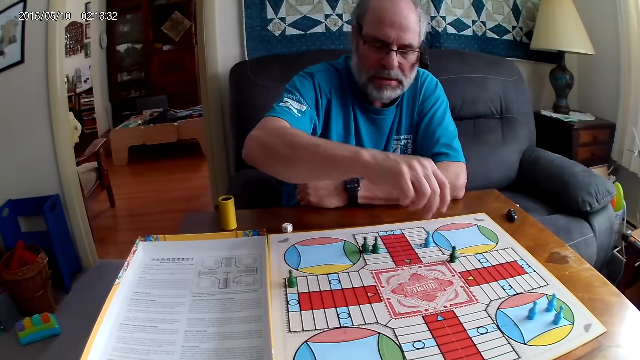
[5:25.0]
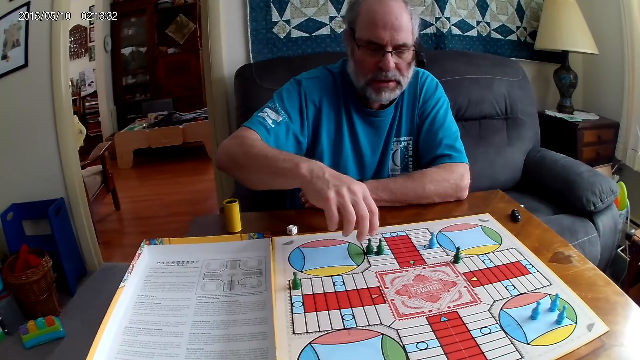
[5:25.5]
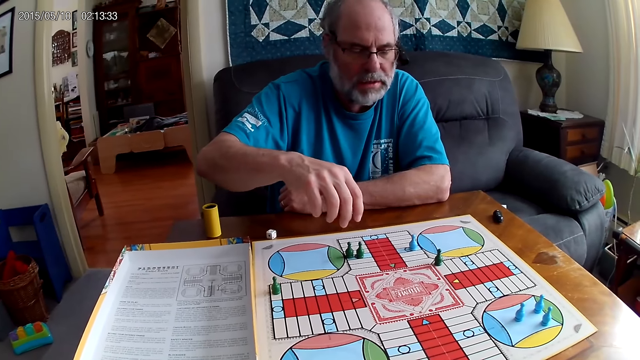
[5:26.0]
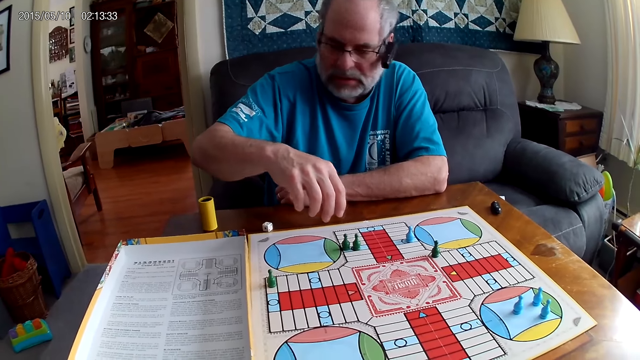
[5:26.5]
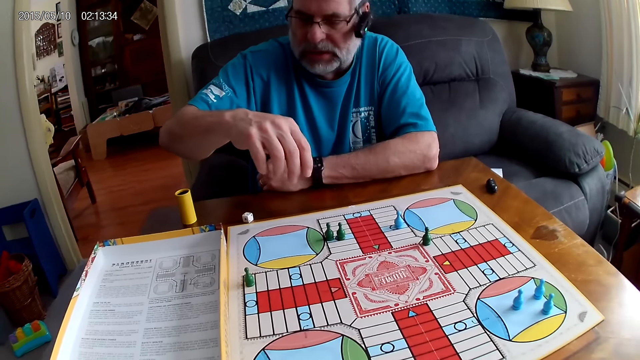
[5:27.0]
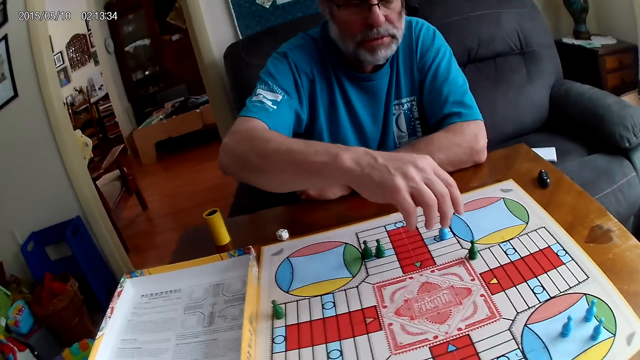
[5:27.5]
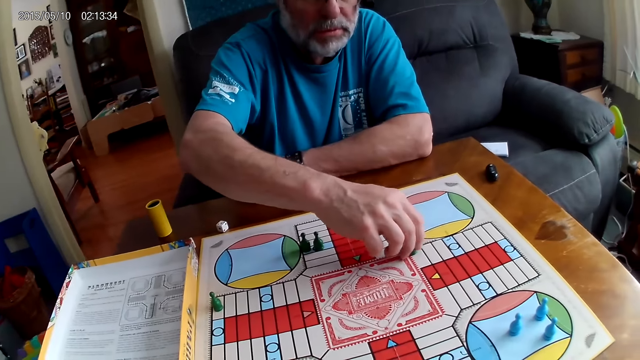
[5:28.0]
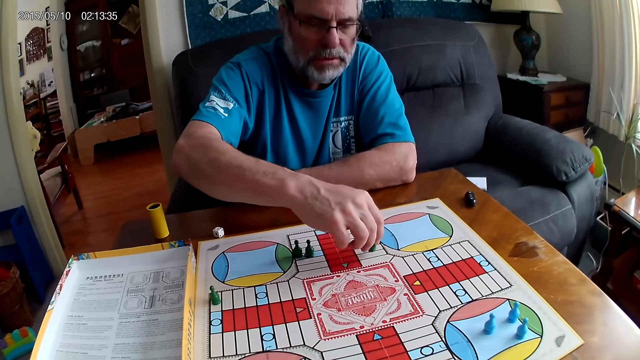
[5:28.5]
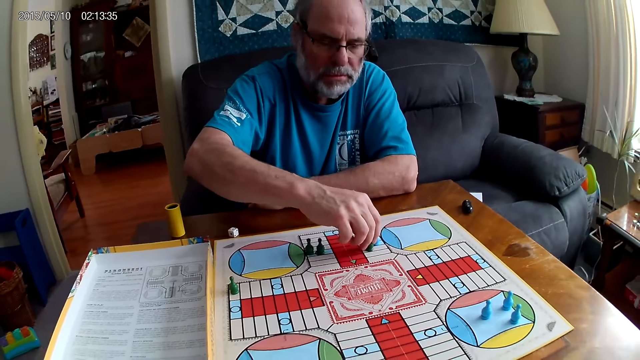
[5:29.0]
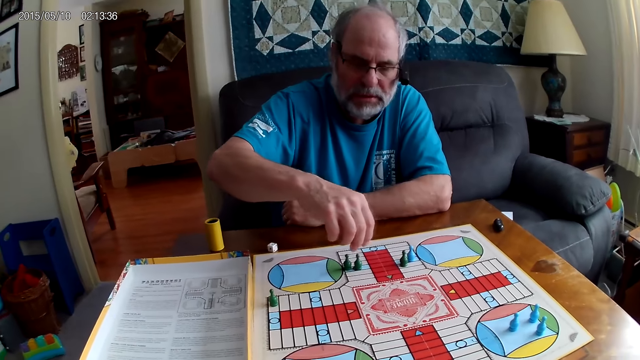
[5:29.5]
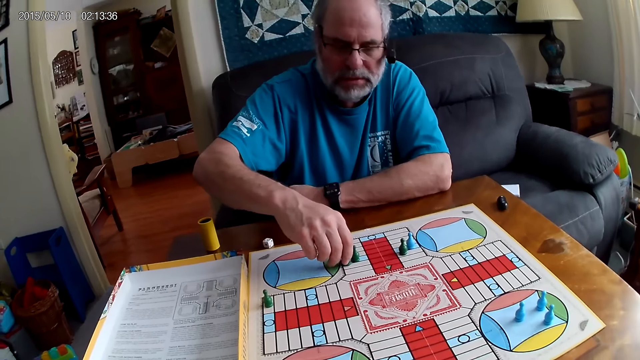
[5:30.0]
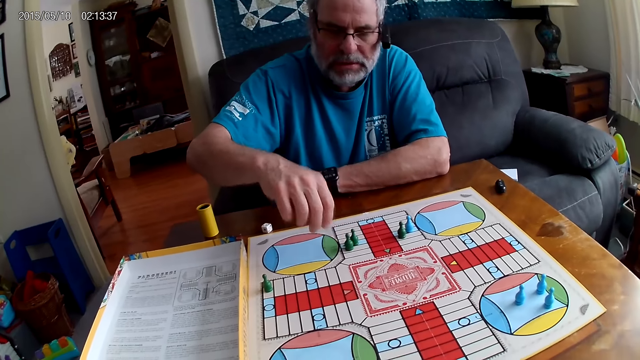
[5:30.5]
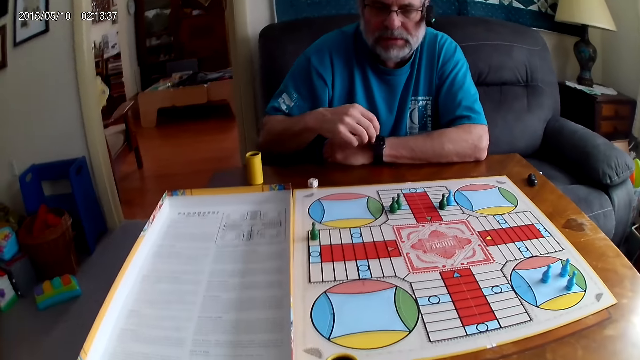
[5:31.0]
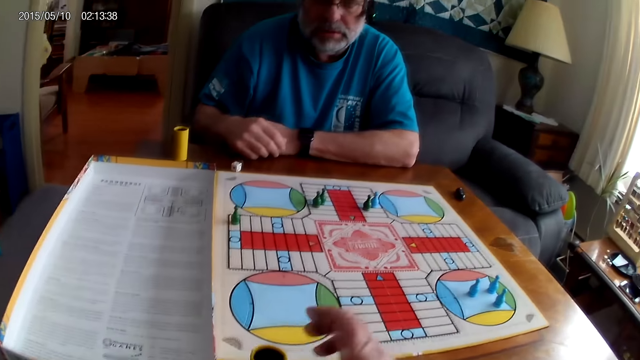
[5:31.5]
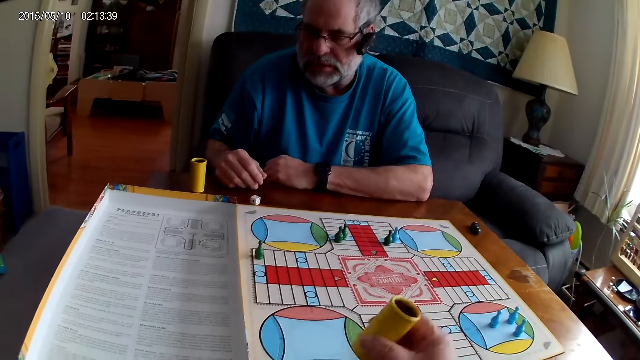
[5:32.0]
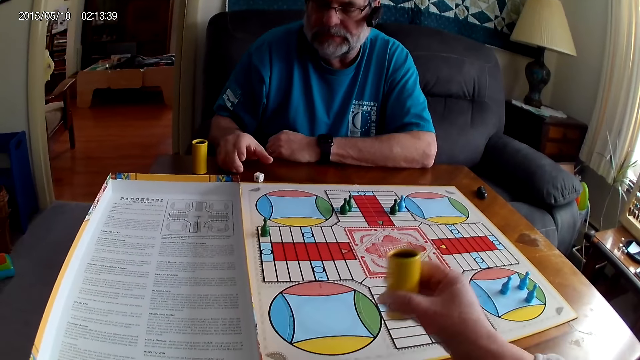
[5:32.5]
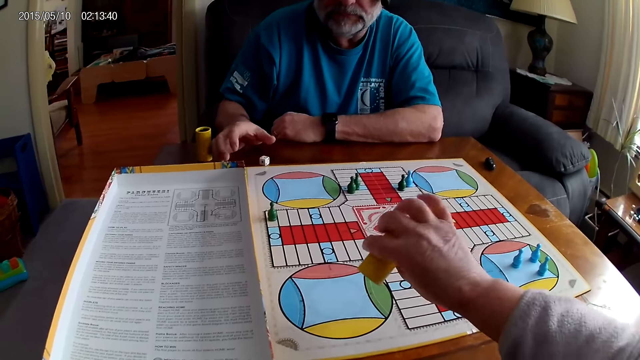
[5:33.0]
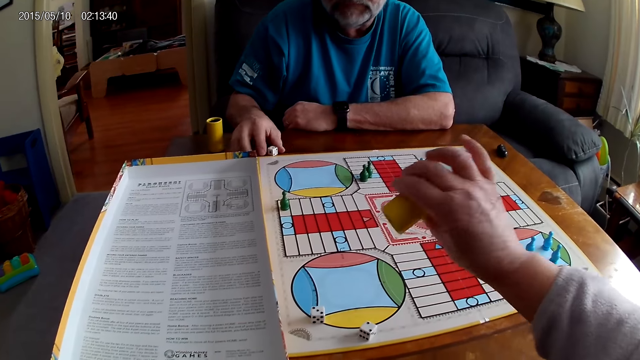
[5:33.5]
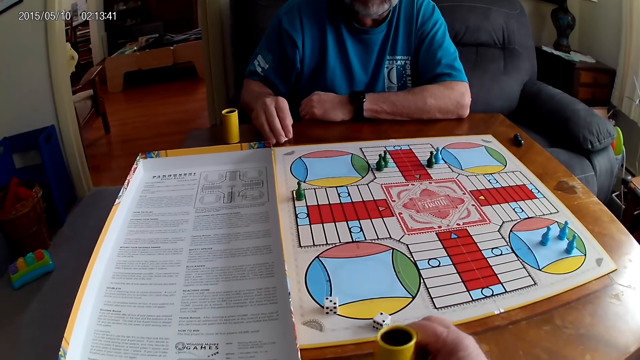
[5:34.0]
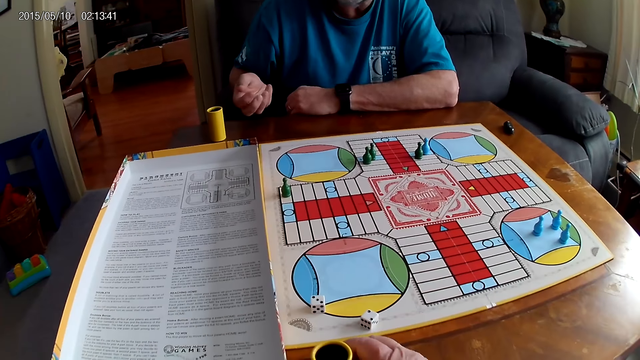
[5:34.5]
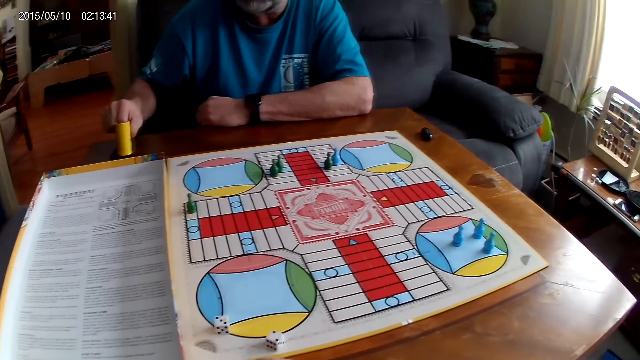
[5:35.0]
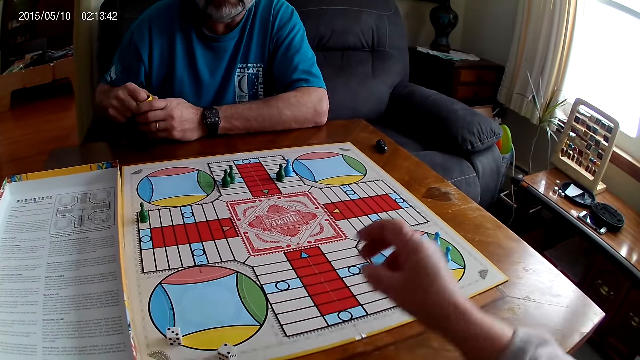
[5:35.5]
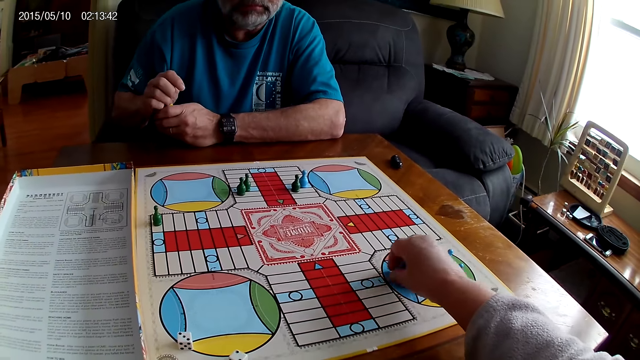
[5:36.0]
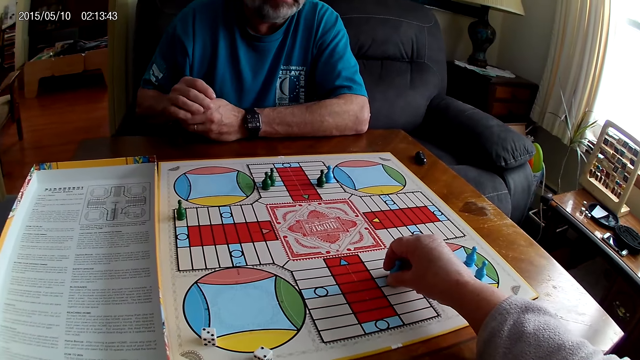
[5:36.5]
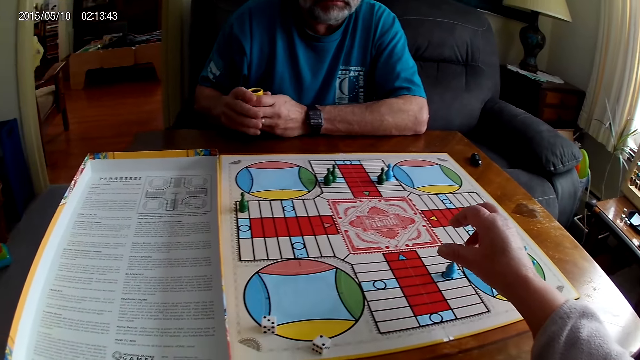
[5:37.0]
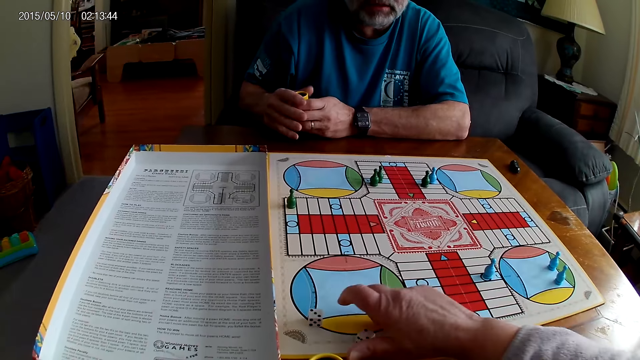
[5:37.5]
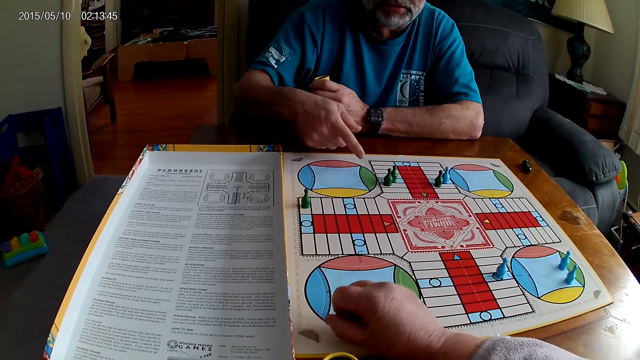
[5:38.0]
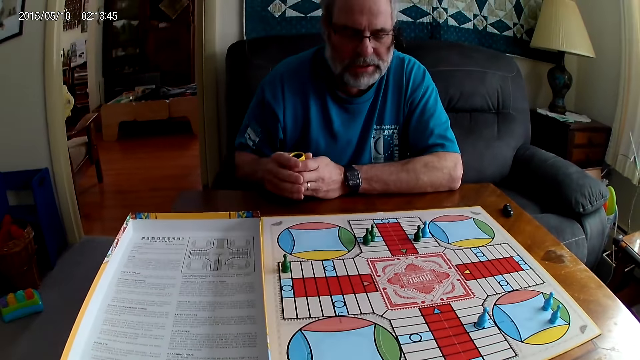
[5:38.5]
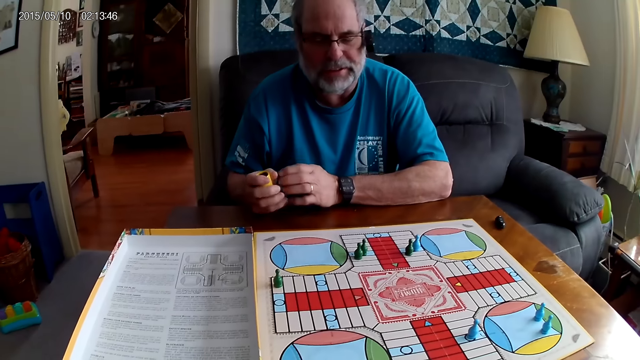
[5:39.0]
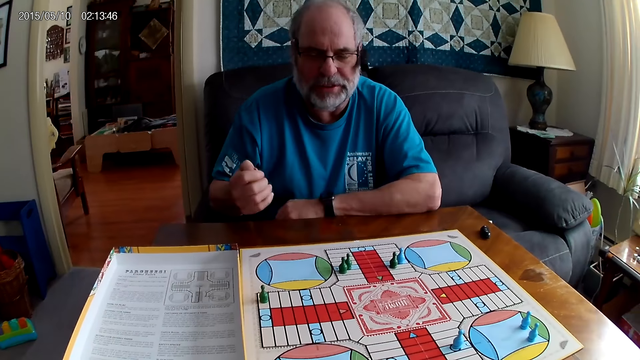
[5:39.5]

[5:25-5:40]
The camera wearer talks to a man. The man returns the green pawn with his right hand. He moves the green pawn through a cell on the Ludo board with his right hand. The camera wearer shuffles the dice in the container or dice cup with her right hand. She pours the dice from the container with her right hand. The man picks up the dice on the table with his right hand. The camera wearer places the dice cup aside. The man picks up the container on the table with his right hand. The camera wearer moves a blue dice on the Ludo board with her right hand. The man puts the dice in the dice cup. The man converses with the camera wearer. The camera wearer picks up the dice on the Ludo board with her right hand.

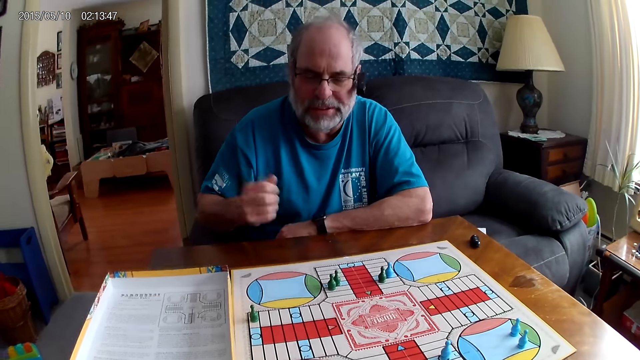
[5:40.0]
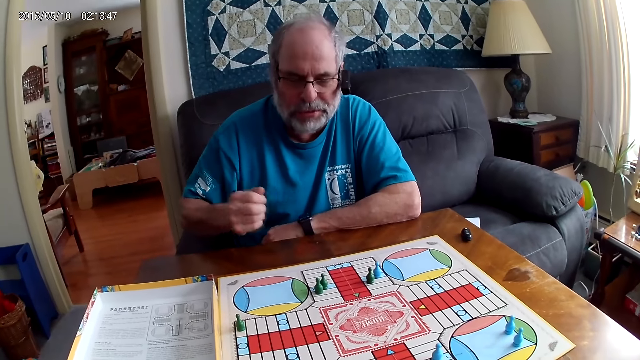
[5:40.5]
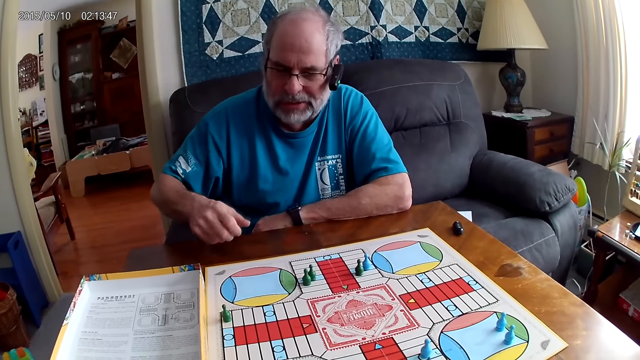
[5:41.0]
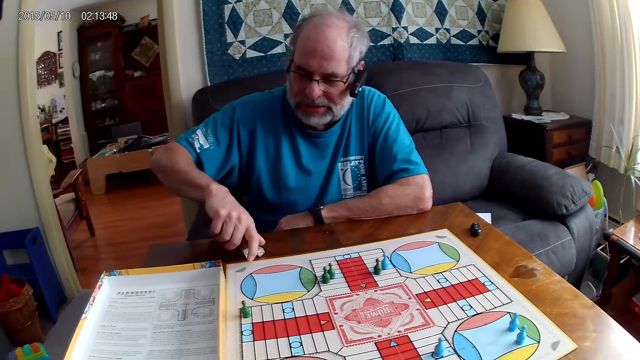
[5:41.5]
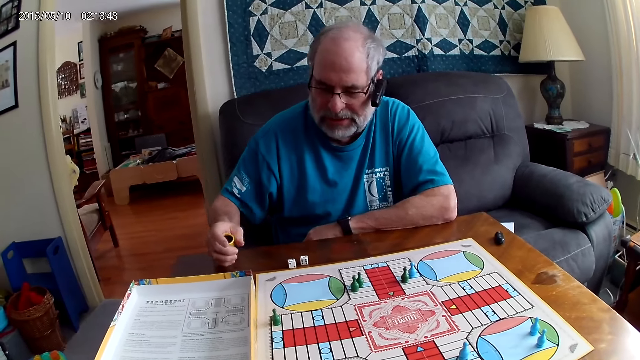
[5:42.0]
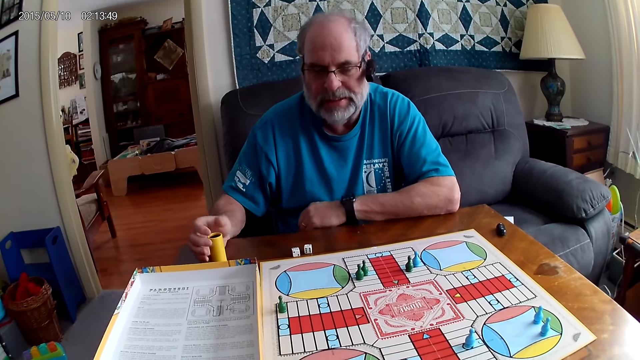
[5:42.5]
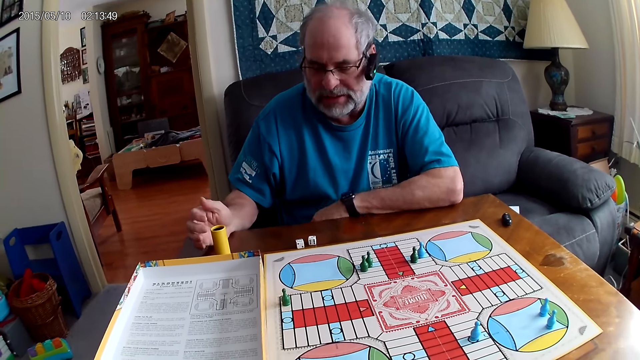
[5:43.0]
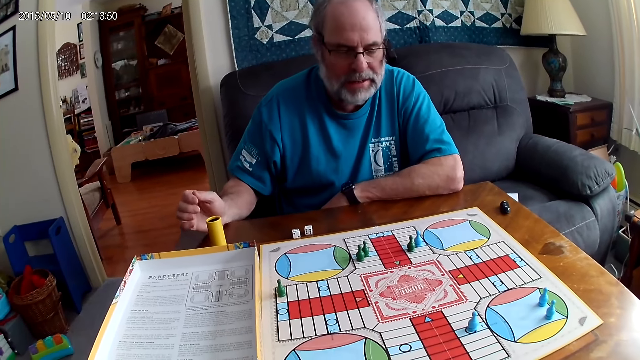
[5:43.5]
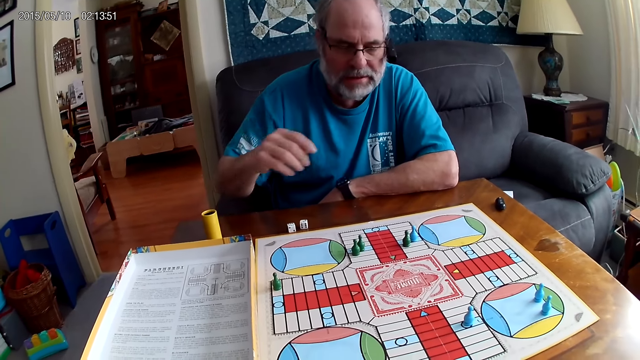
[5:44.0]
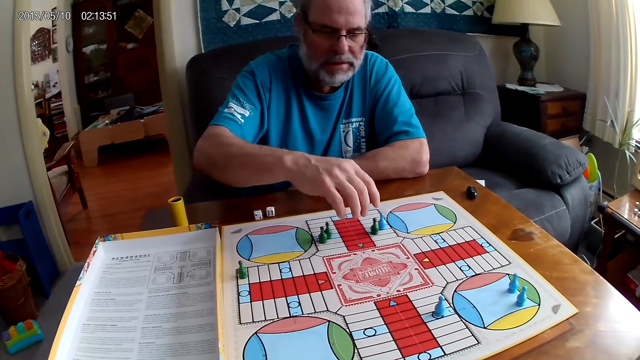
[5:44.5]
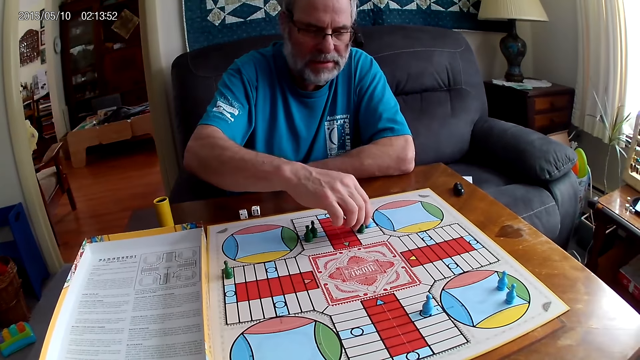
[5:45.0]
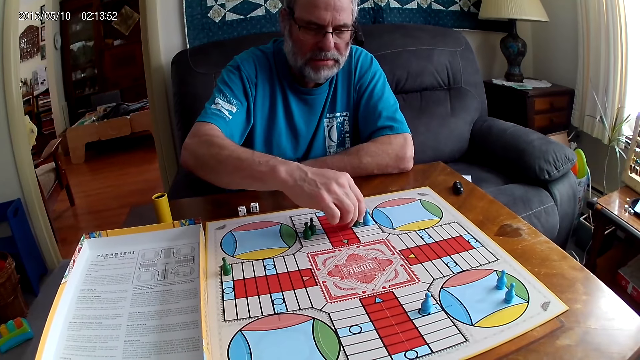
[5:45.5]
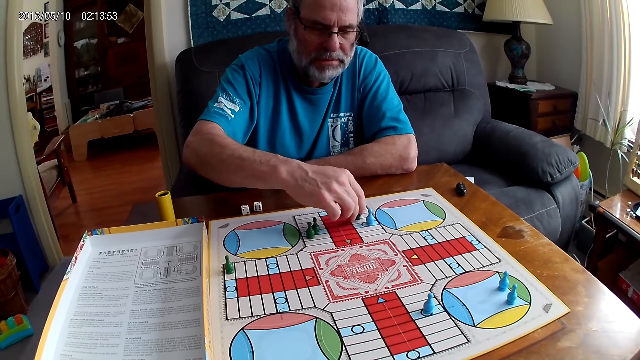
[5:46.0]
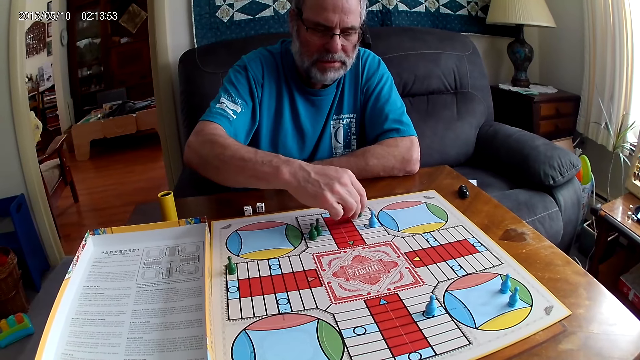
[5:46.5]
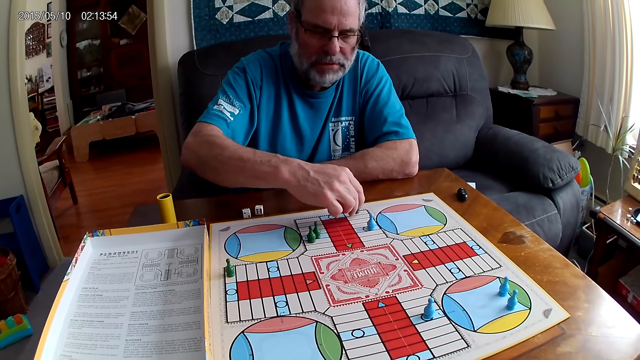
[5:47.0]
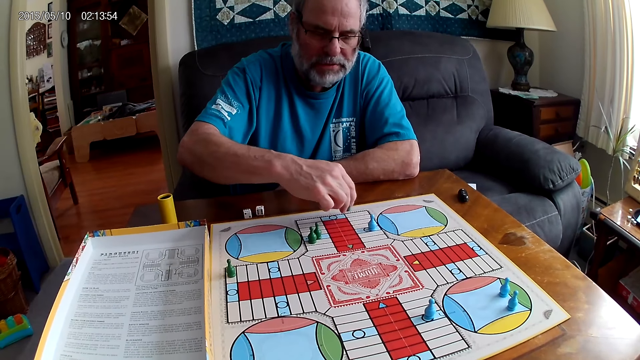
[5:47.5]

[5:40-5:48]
A man shuffles the dice in the container or dice cup with his right hand. He pours the dice in the container with his right hand. He lays the dice cup aside. He moves the dice through some cells on the Ludo board with his right hand.
